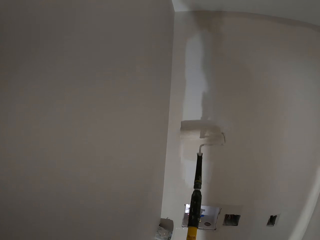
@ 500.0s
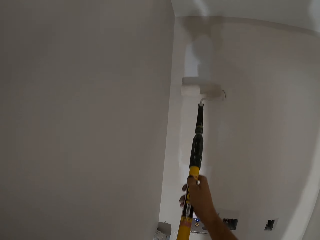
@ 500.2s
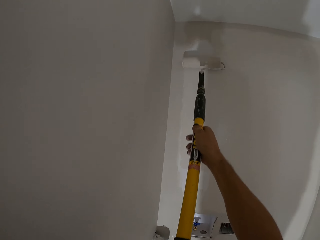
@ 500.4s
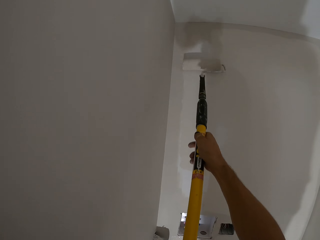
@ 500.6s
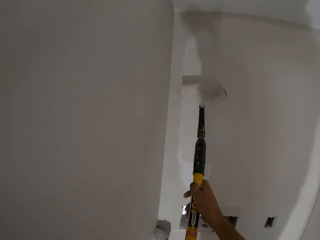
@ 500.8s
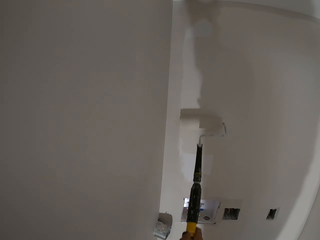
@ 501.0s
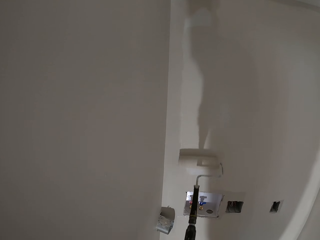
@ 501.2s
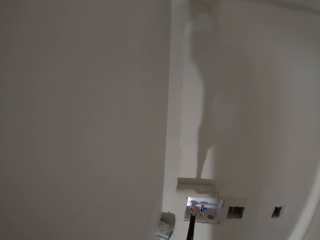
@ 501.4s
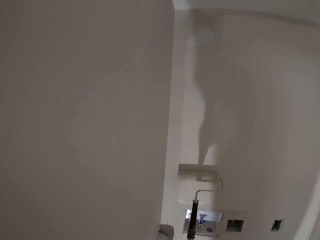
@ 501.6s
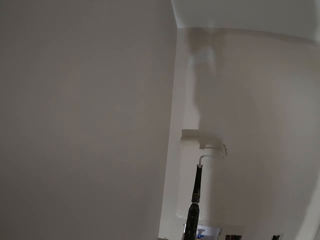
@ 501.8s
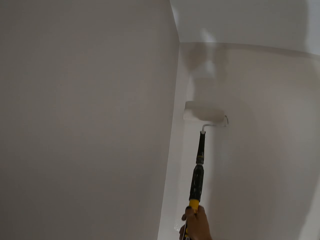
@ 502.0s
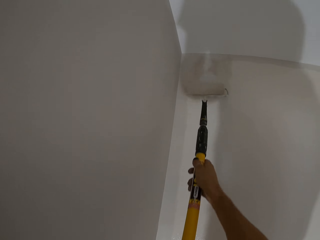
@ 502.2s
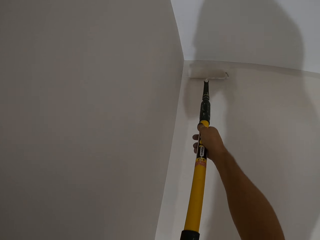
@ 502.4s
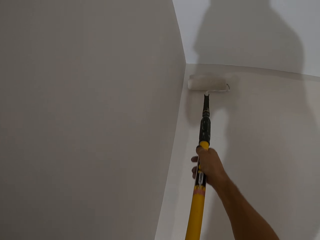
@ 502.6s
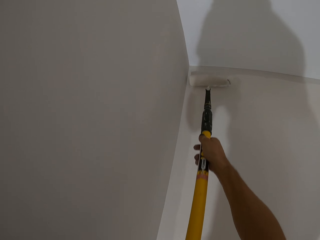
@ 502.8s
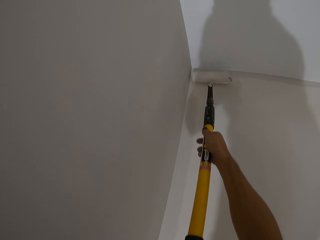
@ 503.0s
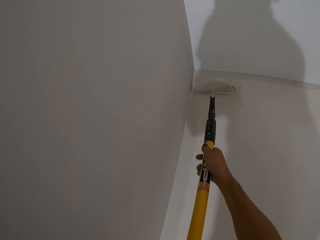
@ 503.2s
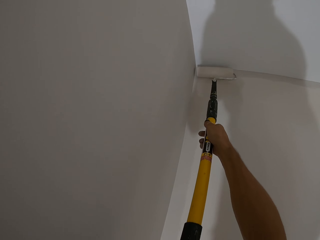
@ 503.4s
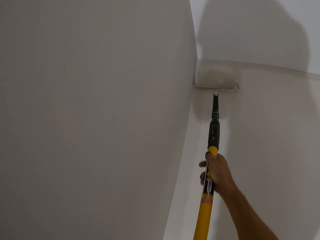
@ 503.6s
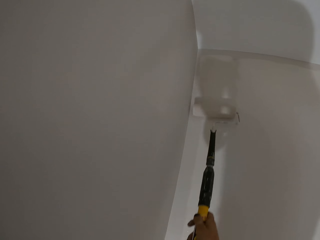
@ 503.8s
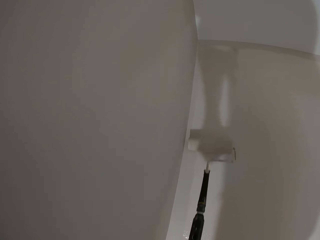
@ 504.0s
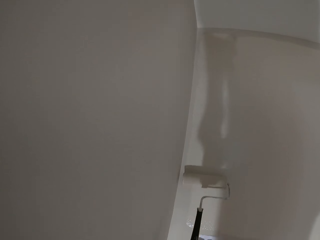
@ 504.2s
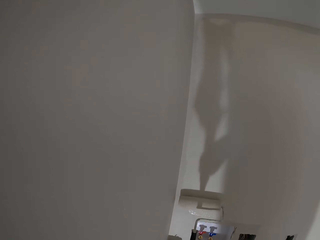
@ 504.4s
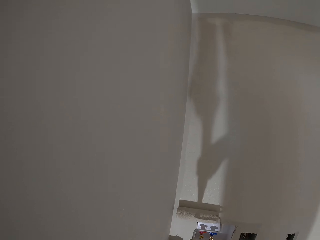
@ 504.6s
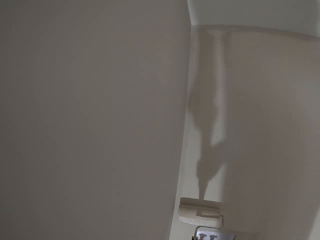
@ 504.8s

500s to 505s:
The camera wearer paints on the wall.
